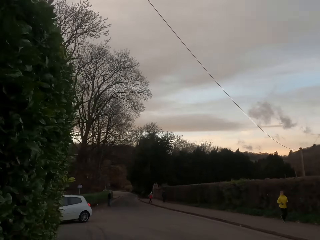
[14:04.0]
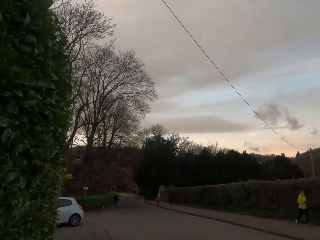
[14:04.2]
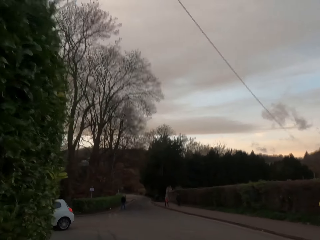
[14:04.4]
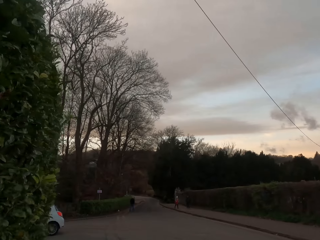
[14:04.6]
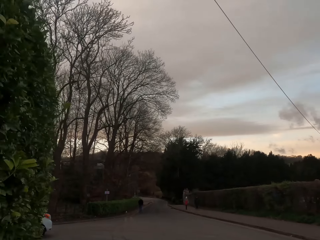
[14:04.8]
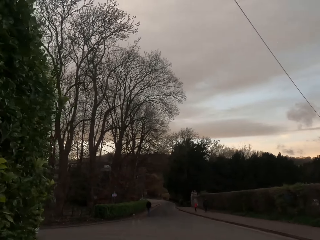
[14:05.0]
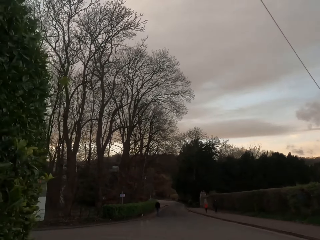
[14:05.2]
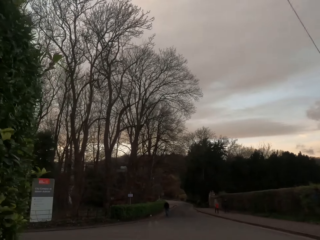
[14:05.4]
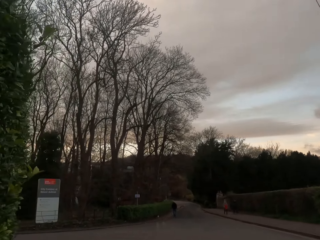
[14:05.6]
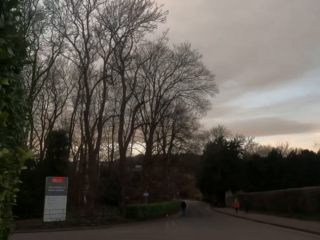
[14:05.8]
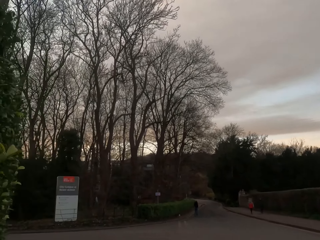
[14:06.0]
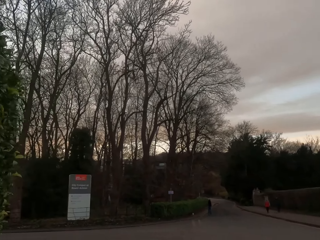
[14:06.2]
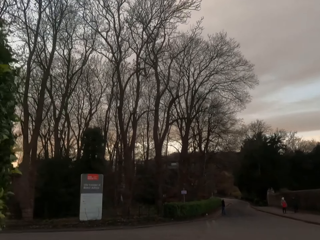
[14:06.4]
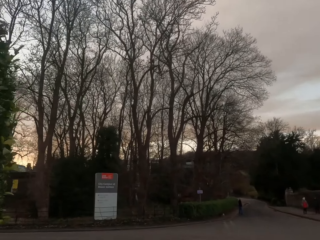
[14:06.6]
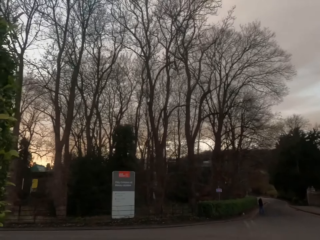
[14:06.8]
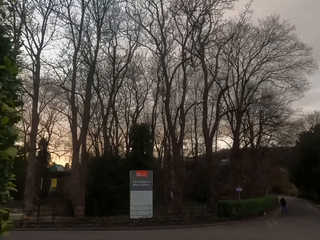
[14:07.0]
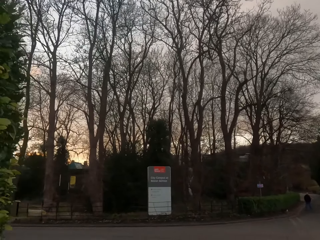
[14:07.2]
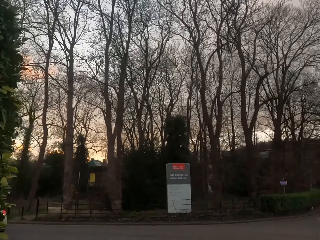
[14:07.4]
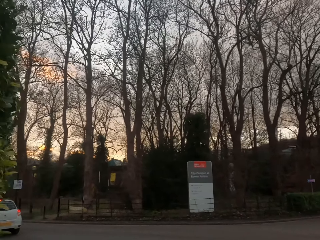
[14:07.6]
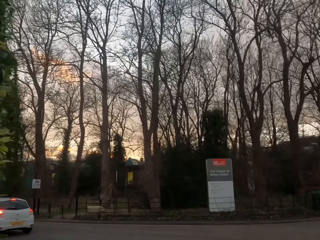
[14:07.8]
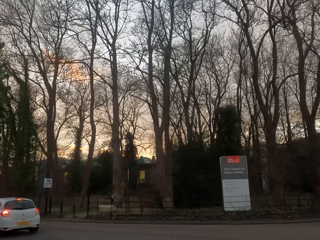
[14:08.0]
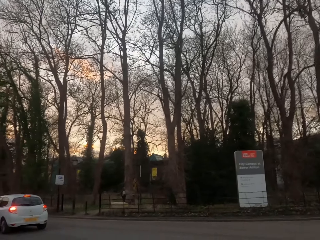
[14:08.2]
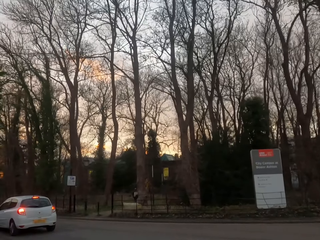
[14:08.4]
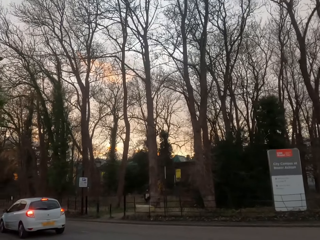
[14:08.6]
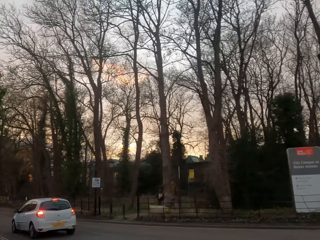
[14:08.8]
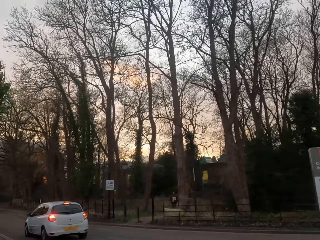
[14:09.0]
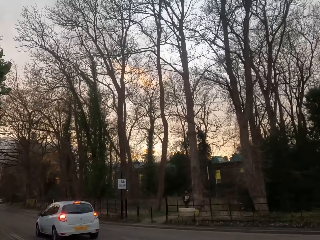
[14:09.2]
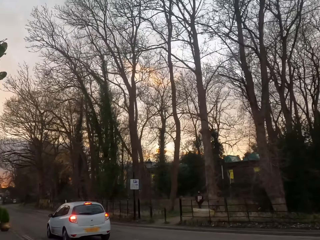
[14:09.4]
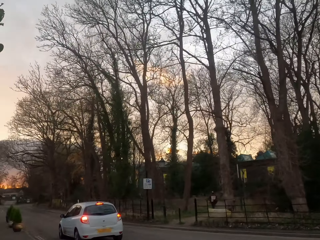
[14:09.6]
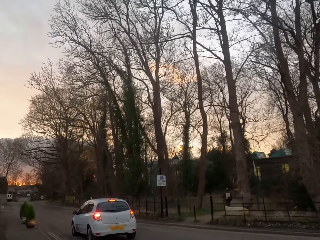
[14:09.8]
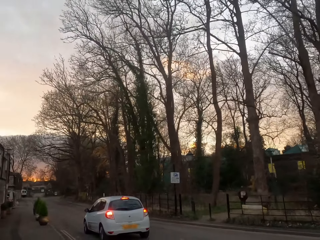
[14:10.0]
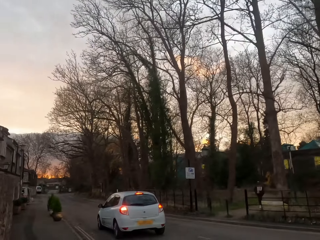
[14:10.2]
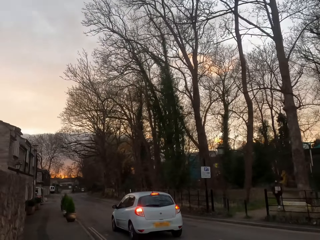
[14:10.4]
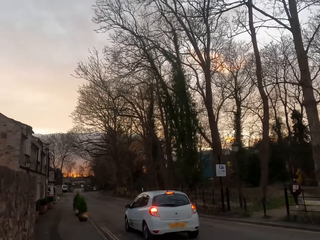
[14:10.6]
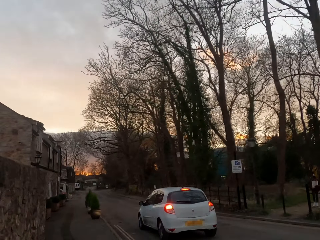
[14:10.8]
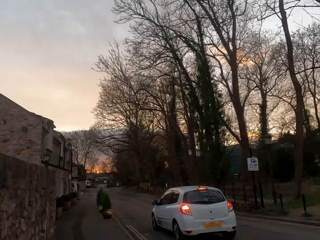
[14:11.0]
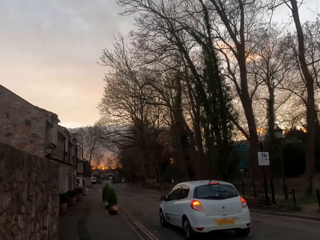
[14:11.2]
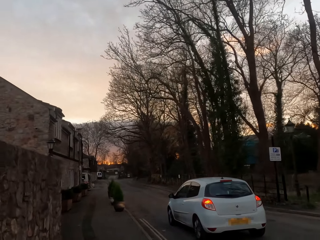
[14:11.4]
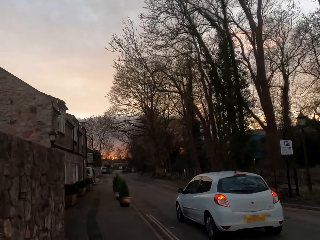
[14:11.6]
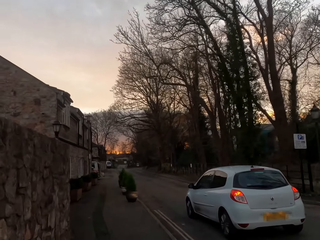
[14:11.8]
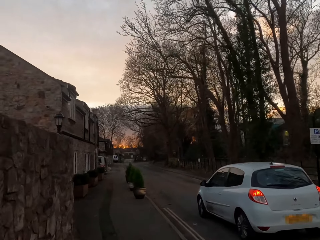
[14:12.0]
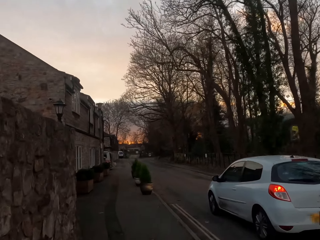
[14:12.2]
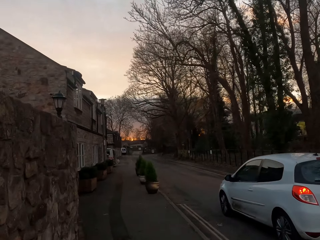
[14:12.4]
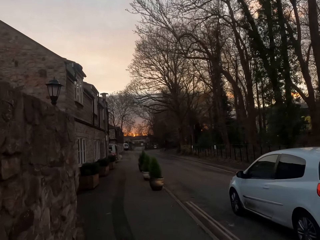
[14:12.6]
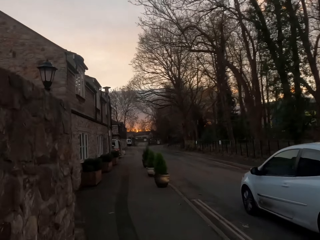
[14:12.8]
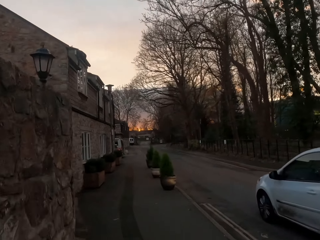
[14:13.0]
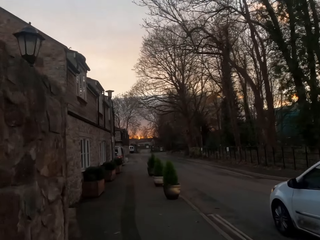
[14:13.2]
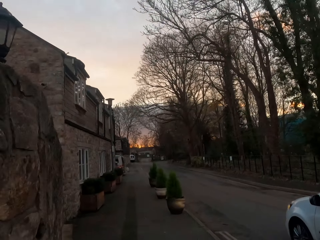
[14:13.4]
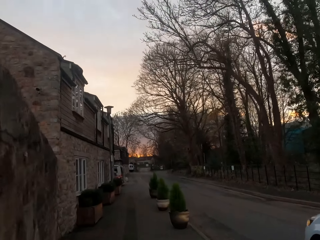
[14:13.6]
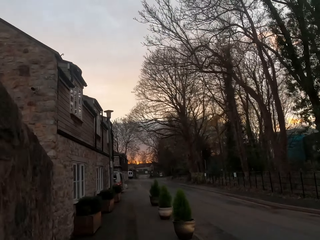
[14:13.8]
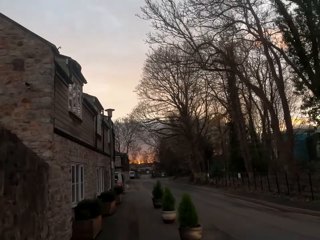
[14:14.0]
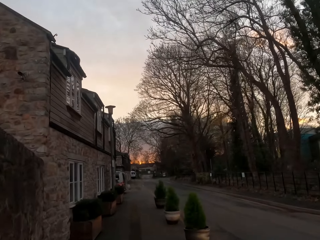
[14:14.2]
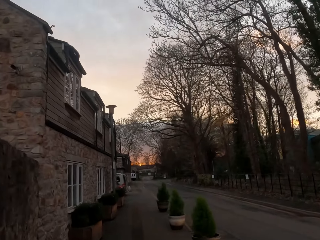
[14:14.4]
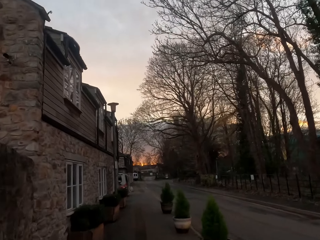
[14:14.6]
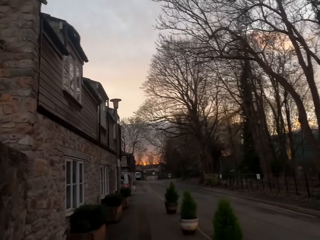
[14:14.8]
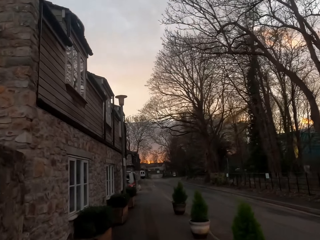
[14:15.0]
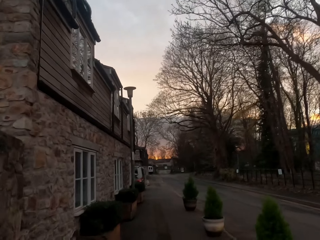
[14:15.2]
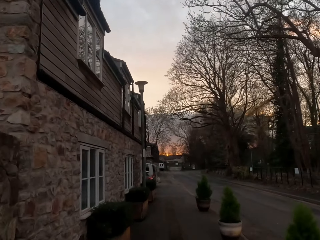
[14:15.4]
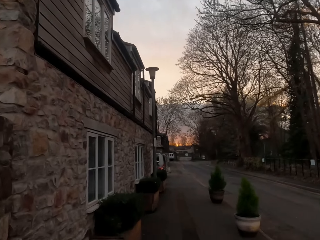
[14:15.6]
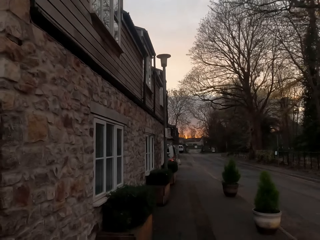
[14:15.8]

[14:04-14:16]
A man jogs past the camera wearer. The camera wearer jogs past a white car.

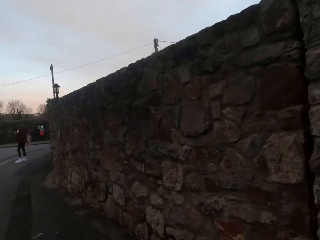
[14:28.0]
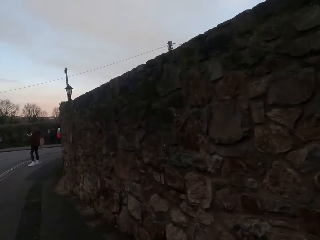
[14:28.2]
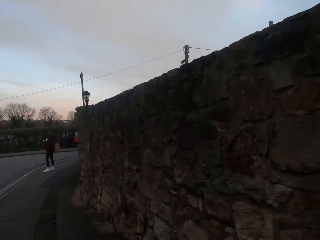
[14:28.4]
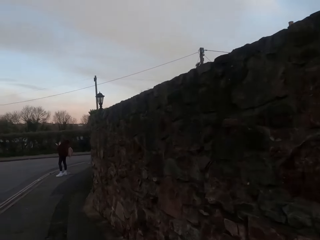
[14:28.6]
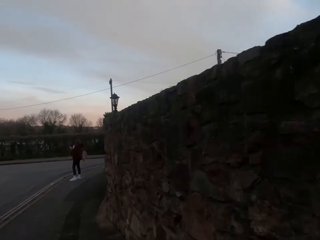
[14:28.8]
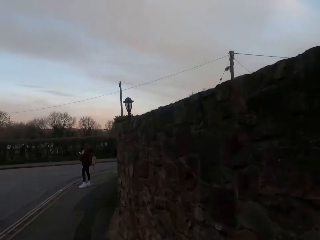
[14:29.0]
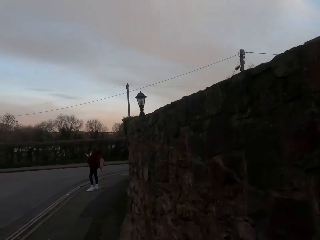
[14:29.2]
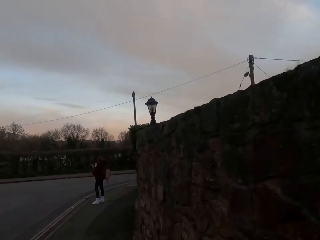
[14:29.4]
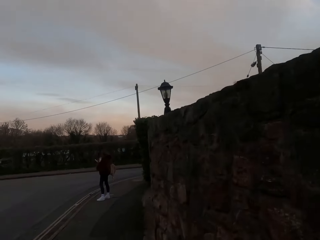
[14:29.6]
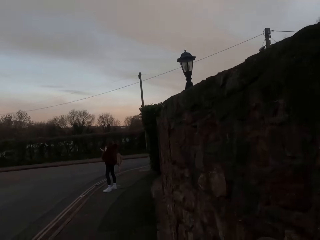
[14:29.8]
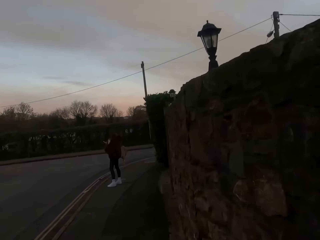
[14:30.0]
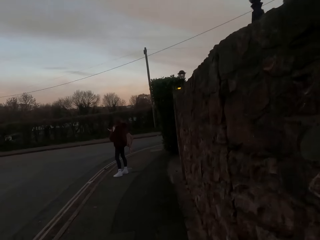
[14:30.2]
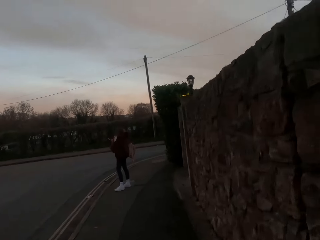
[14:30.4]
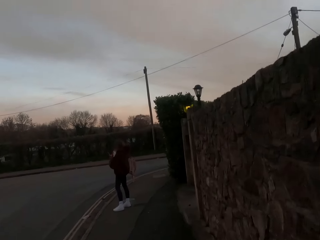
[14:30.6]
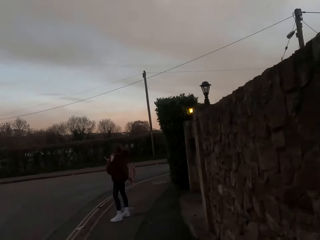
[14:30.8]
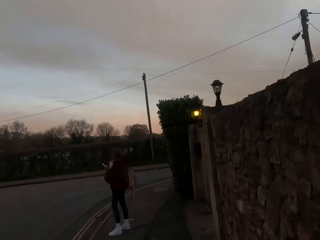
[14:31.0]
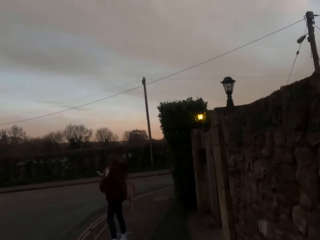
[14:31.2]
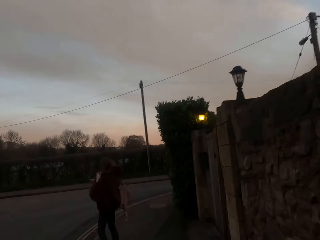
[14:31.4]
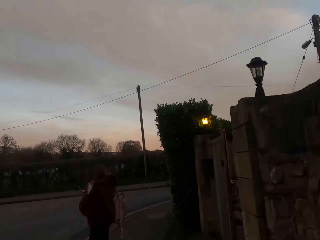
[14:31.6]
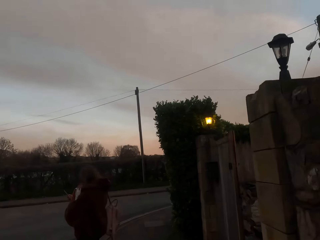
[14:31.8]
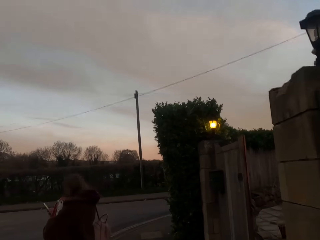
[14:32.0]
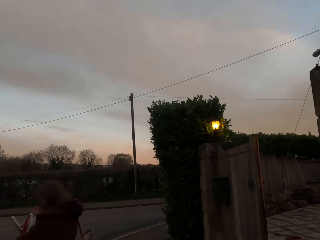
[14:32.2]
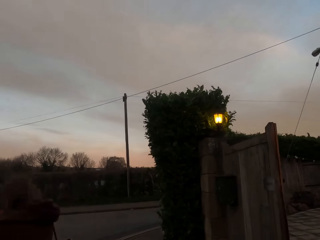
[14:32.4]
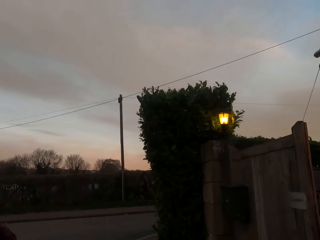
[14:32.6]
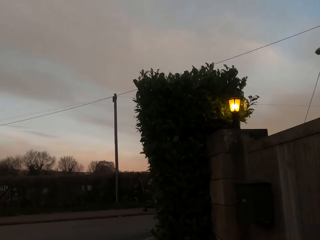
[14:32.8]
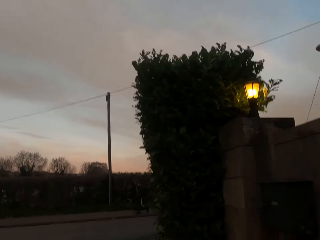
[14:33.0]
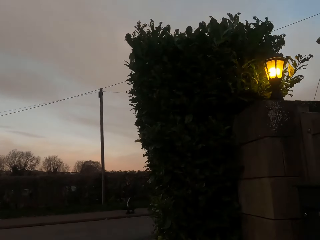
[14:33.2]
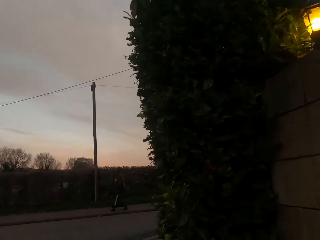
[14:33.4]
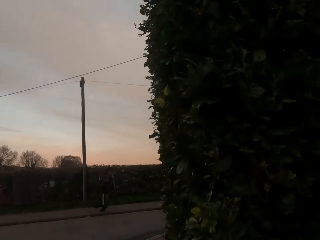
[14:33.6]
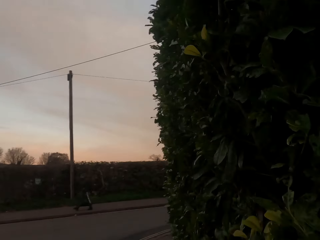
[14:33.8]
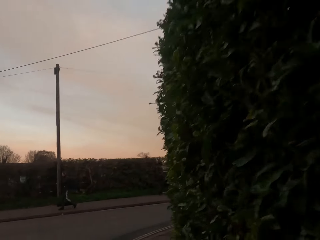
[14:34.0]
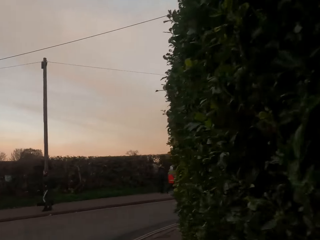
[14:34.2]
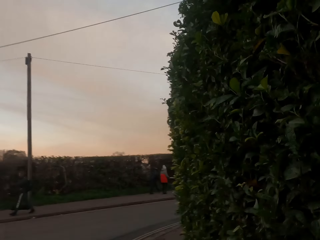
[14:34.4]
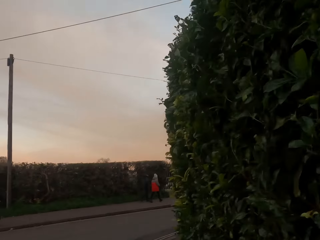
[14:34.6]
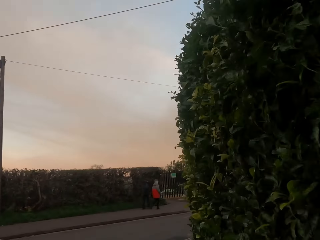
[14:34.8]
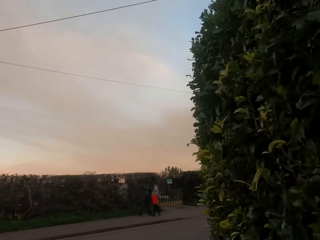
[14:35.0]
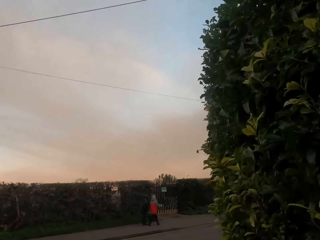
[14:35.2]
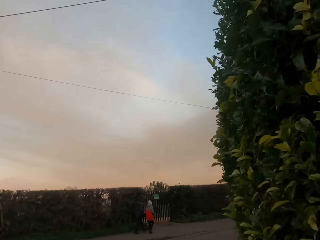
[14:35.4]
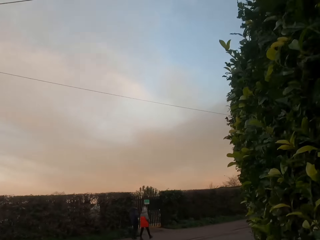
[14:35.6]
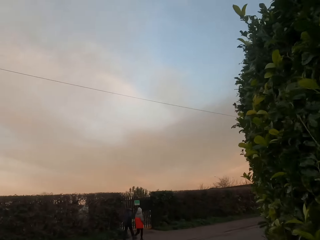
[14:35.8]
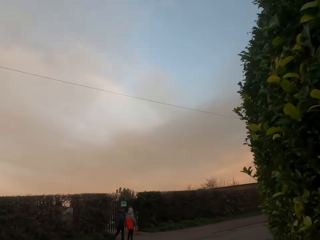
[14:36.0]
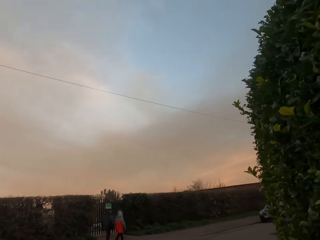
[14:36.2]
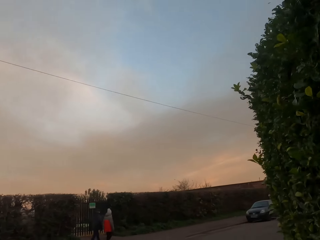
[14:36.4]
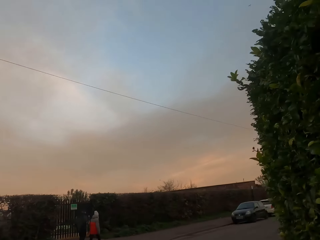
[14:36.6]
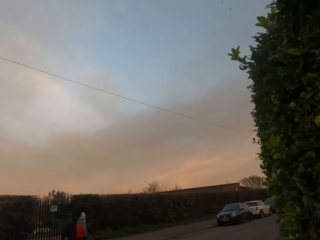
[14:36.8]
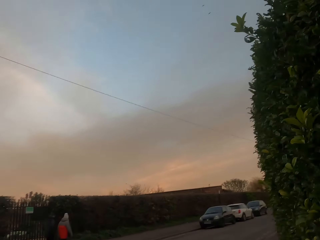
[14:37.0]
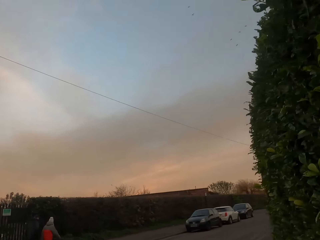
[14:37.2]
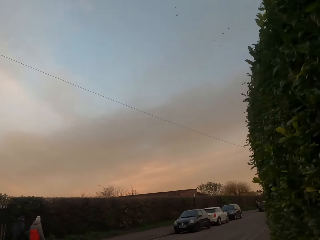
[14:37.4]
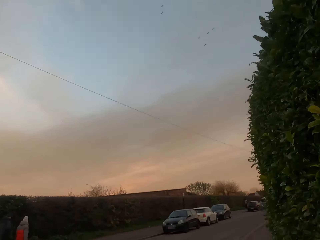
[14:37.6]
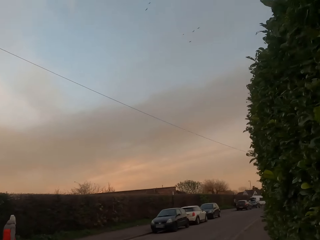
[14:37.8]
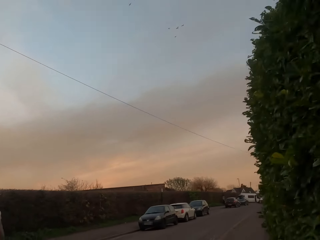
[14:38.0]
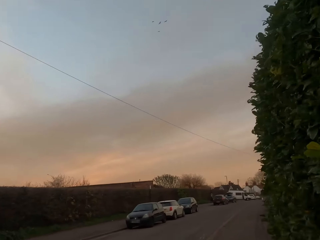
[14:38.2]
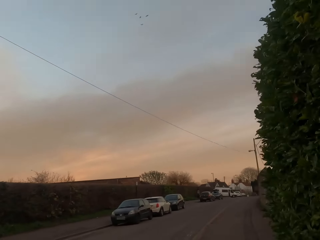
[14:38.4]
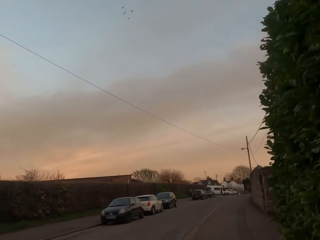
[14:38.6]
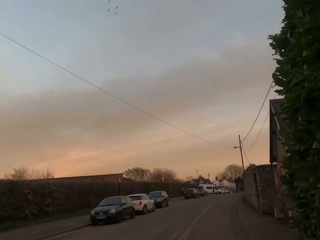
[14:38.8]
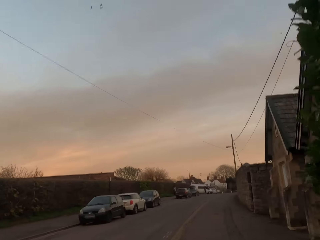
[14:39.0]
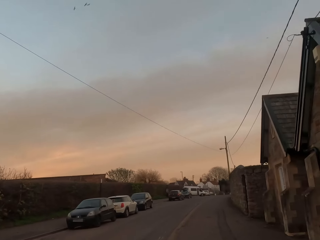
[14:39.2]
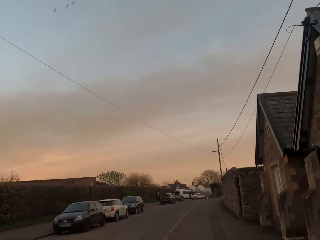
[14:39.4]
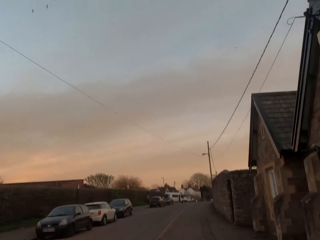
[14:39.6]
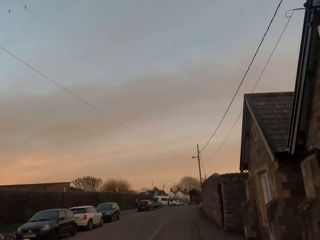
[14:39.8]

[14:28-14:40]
The camera wearer jogs along the street. They jog past a woman. Another woman walks past the camera wearer. The camera wearer walks past a third woman. They walk past a man.
